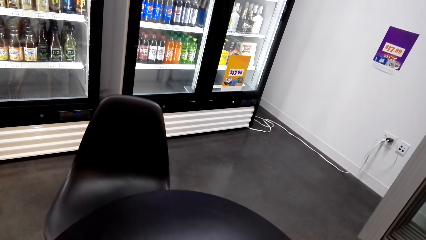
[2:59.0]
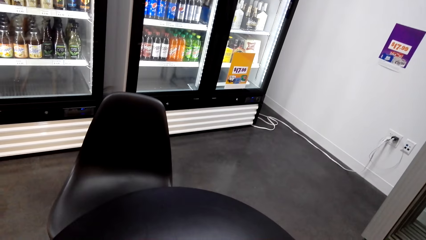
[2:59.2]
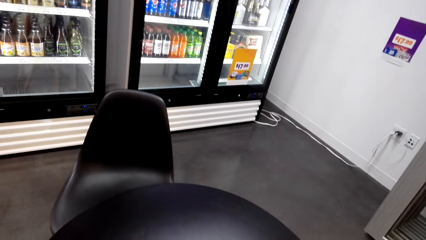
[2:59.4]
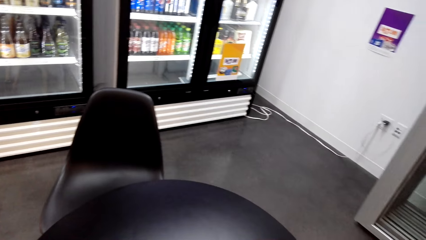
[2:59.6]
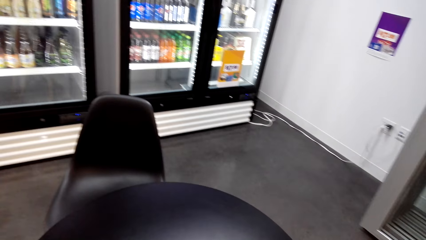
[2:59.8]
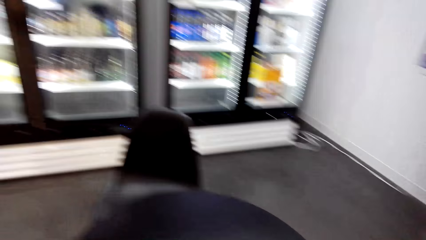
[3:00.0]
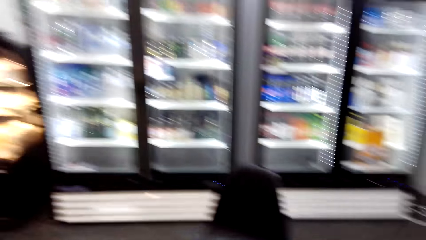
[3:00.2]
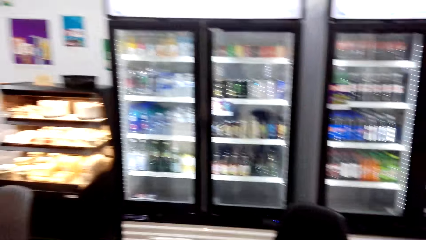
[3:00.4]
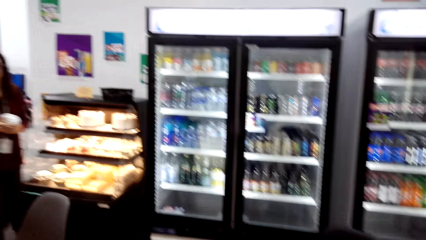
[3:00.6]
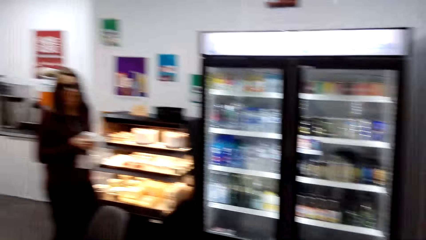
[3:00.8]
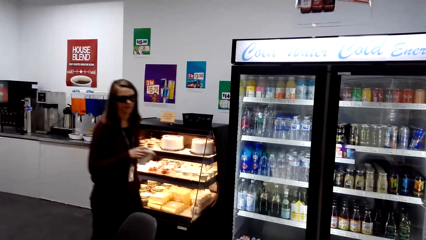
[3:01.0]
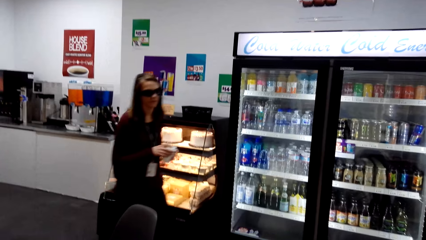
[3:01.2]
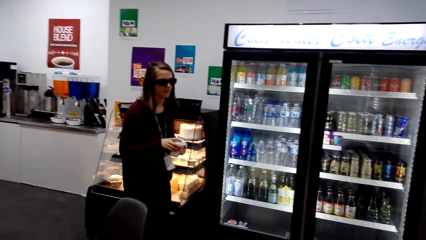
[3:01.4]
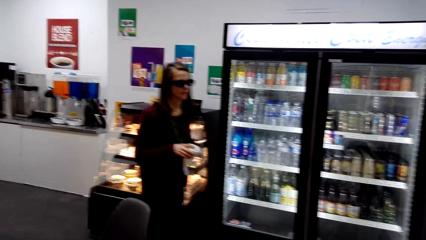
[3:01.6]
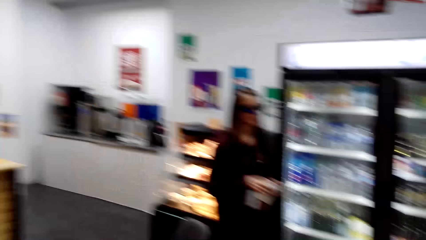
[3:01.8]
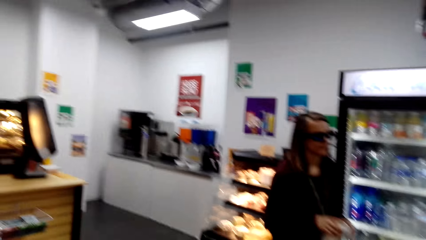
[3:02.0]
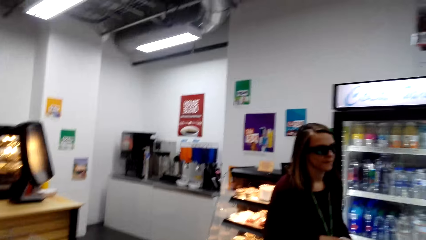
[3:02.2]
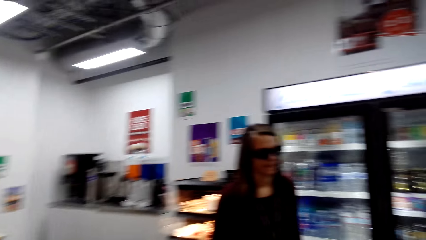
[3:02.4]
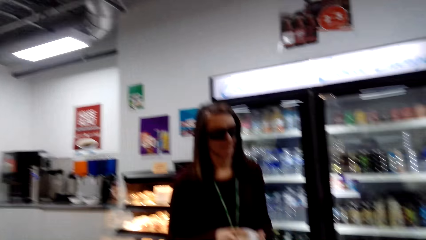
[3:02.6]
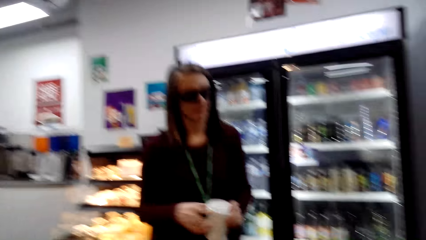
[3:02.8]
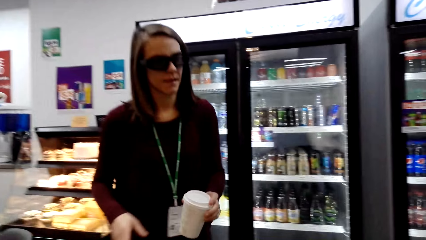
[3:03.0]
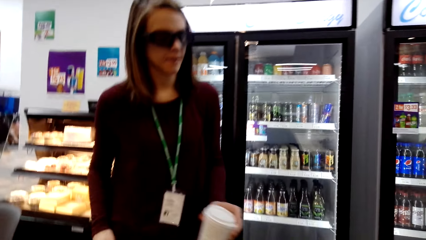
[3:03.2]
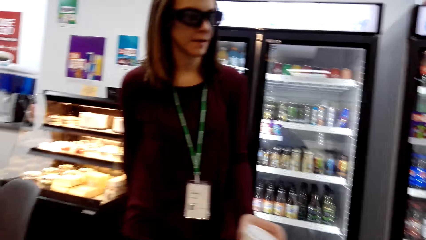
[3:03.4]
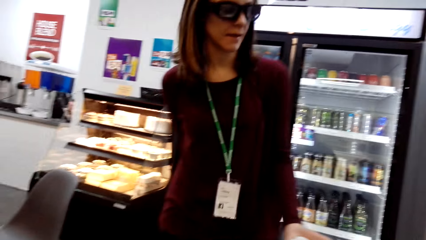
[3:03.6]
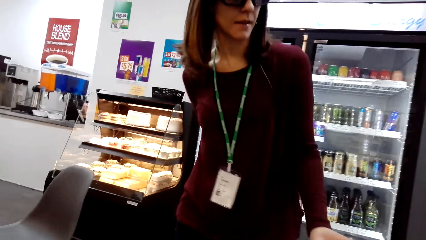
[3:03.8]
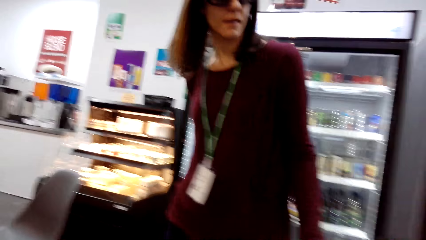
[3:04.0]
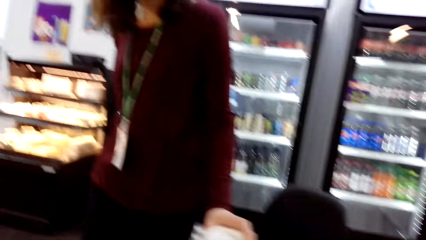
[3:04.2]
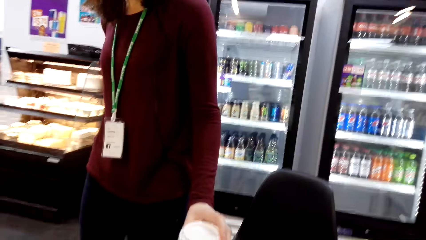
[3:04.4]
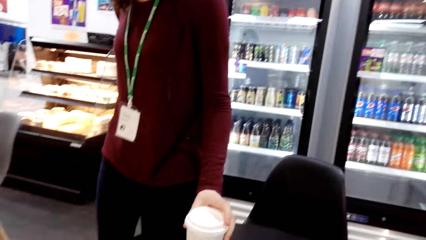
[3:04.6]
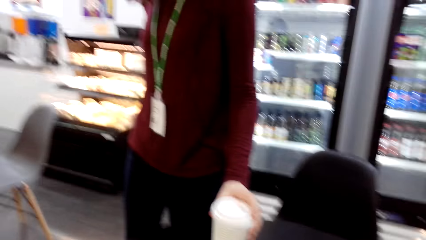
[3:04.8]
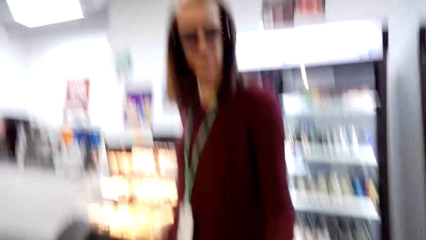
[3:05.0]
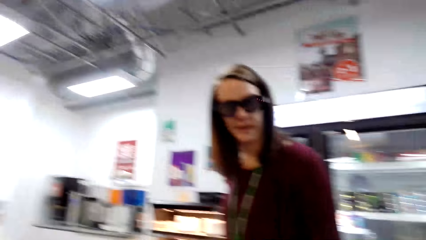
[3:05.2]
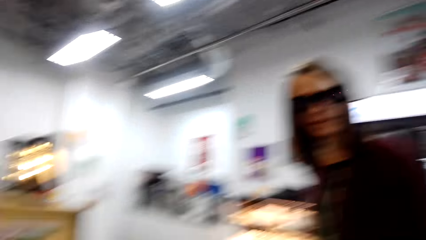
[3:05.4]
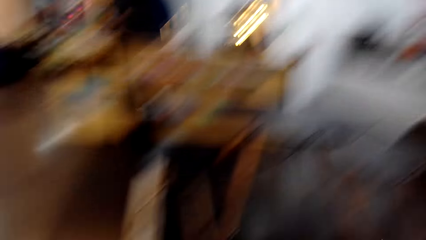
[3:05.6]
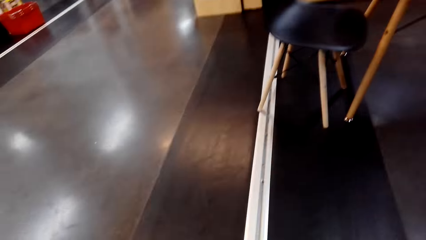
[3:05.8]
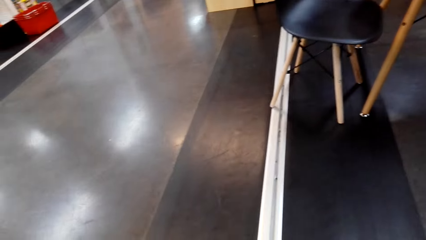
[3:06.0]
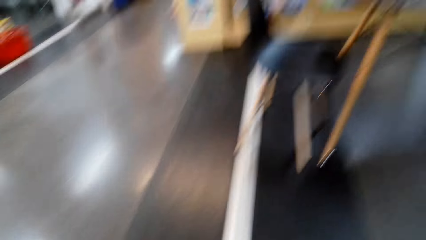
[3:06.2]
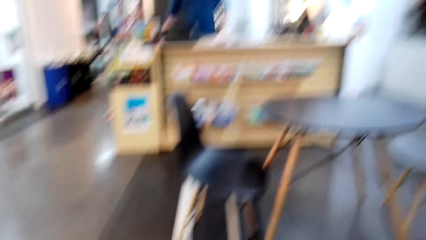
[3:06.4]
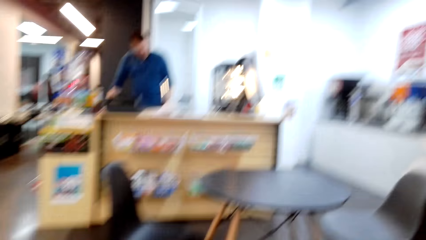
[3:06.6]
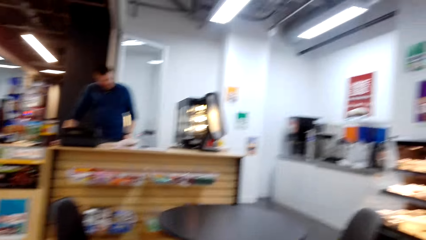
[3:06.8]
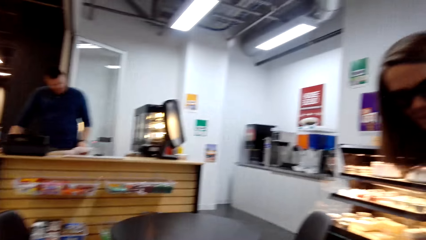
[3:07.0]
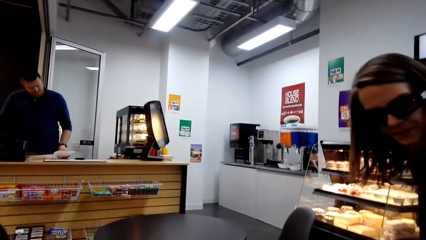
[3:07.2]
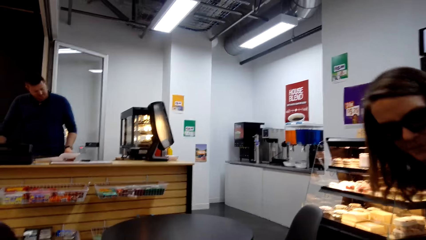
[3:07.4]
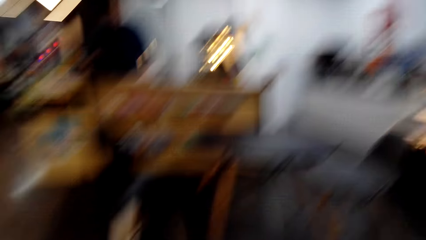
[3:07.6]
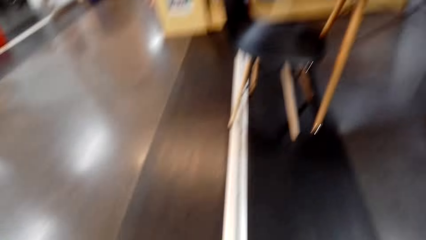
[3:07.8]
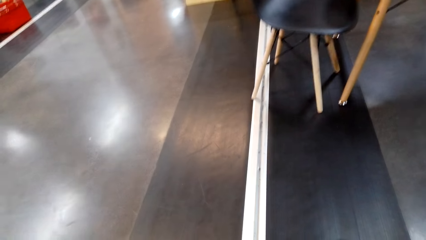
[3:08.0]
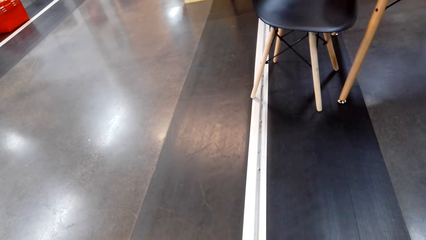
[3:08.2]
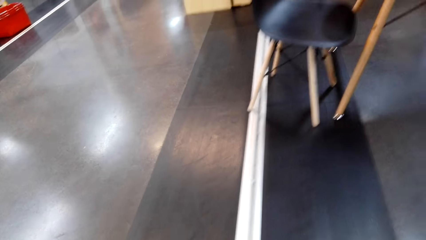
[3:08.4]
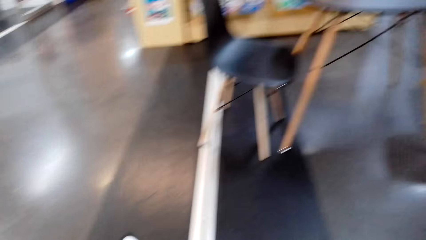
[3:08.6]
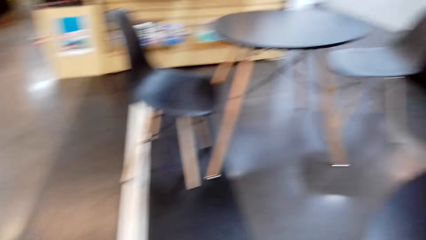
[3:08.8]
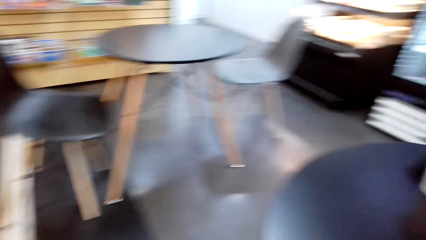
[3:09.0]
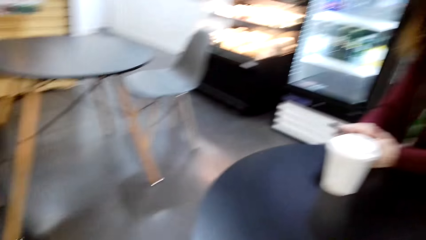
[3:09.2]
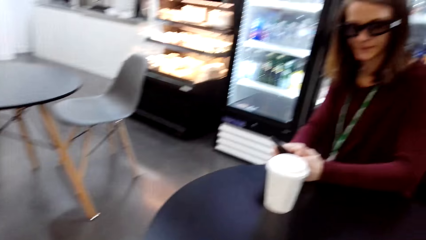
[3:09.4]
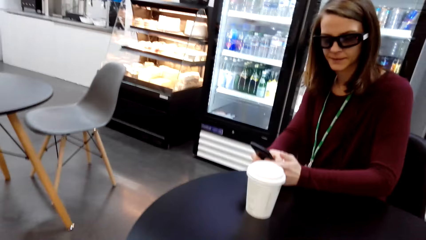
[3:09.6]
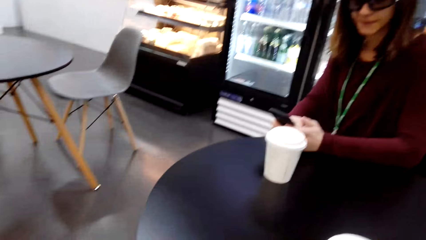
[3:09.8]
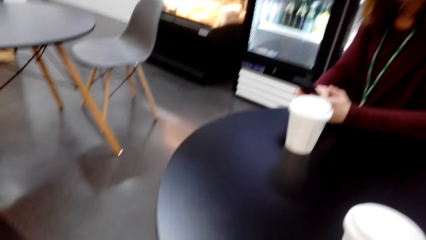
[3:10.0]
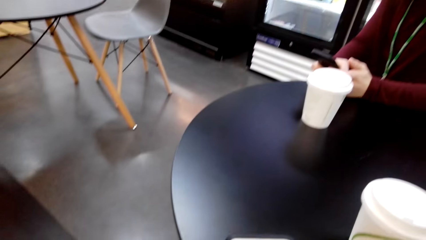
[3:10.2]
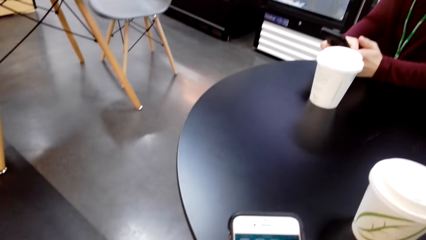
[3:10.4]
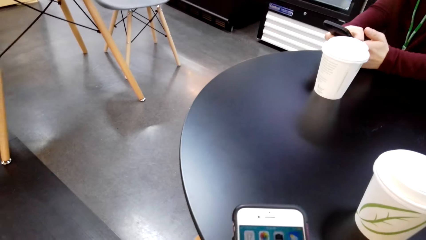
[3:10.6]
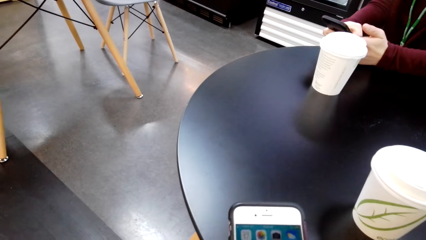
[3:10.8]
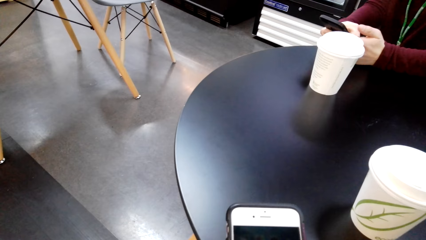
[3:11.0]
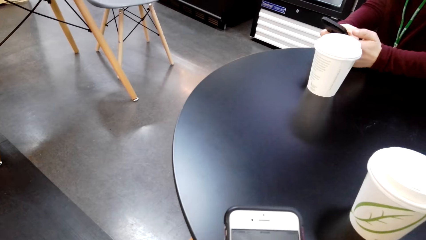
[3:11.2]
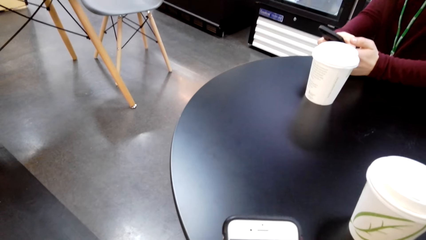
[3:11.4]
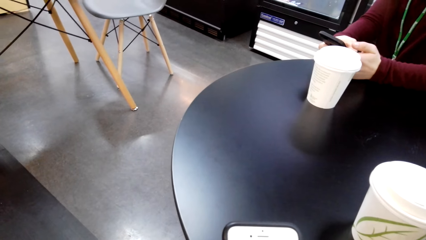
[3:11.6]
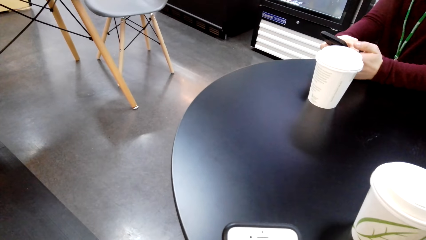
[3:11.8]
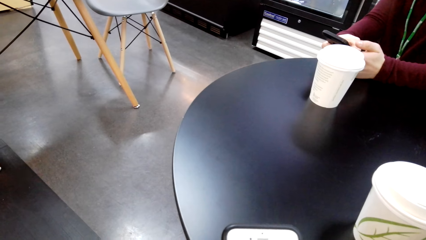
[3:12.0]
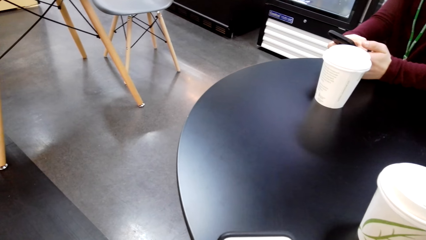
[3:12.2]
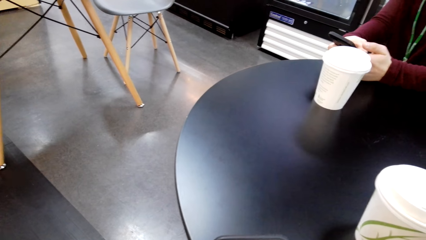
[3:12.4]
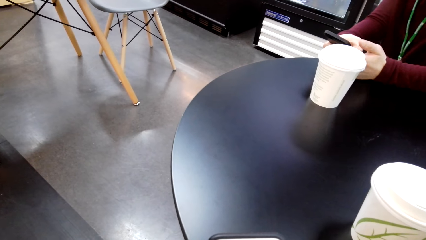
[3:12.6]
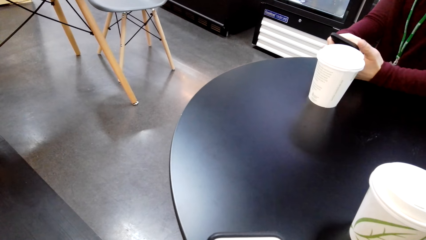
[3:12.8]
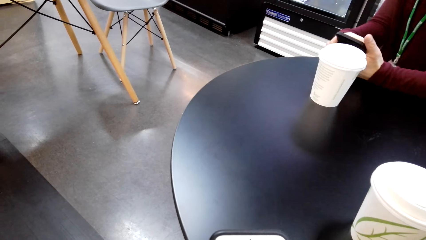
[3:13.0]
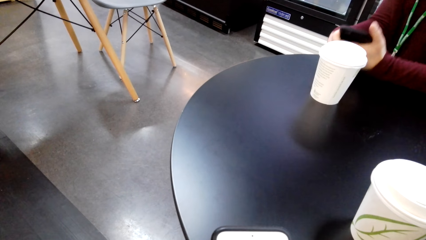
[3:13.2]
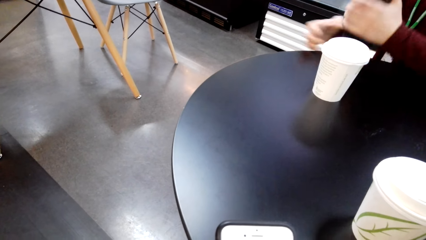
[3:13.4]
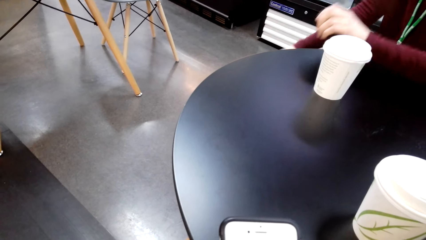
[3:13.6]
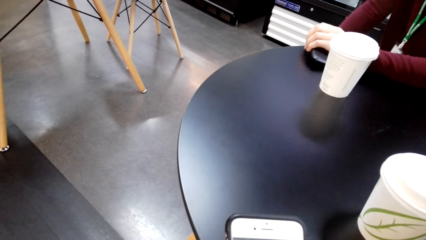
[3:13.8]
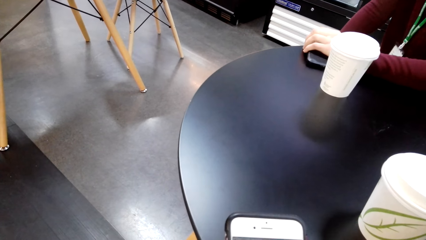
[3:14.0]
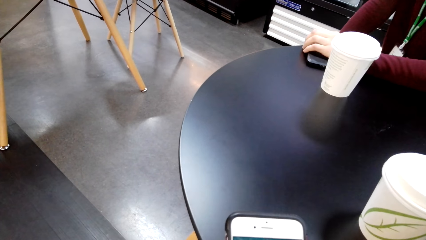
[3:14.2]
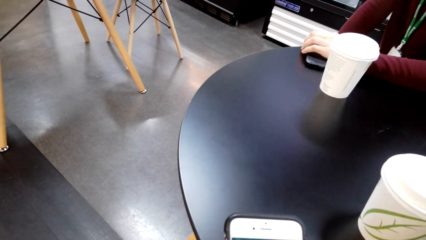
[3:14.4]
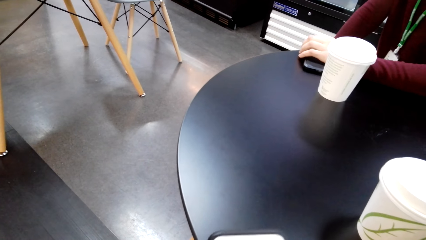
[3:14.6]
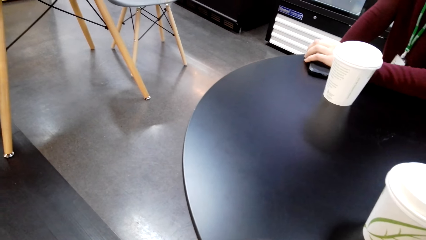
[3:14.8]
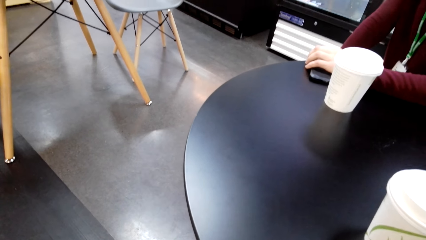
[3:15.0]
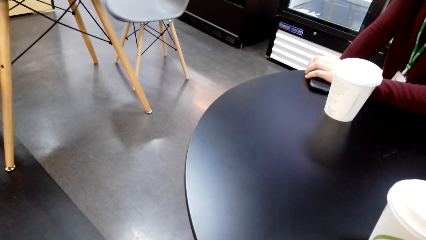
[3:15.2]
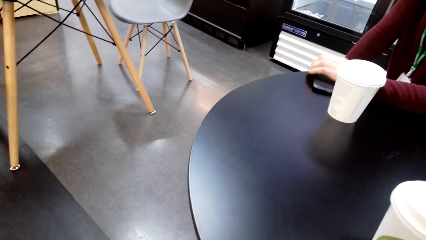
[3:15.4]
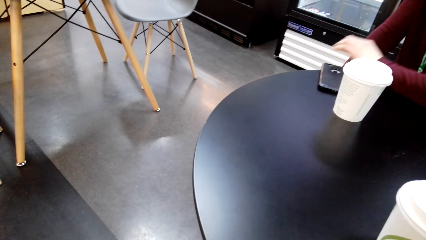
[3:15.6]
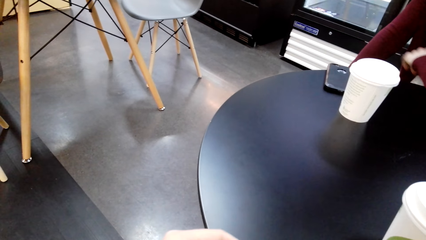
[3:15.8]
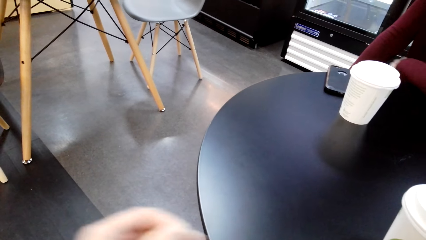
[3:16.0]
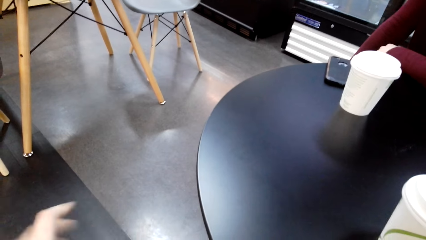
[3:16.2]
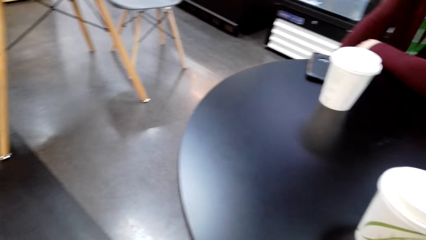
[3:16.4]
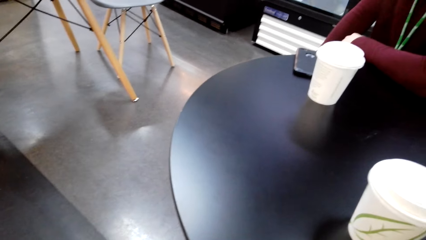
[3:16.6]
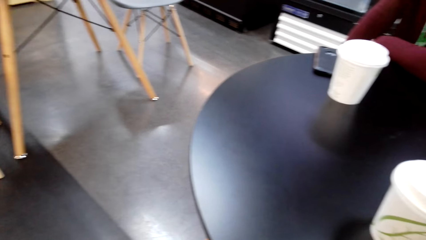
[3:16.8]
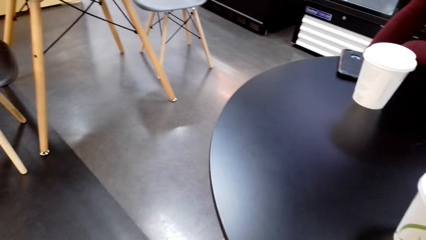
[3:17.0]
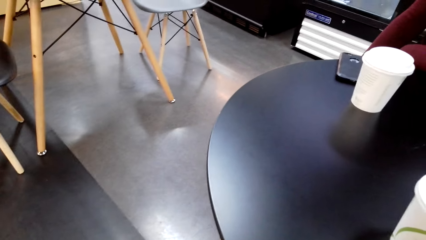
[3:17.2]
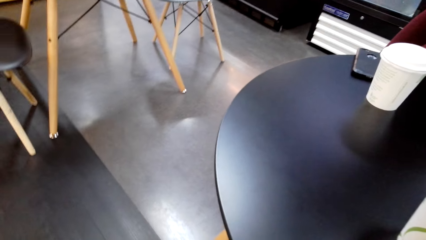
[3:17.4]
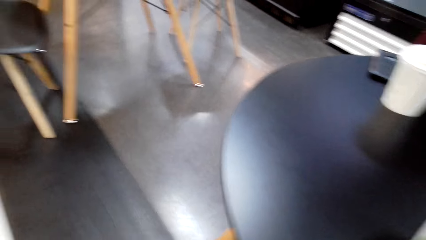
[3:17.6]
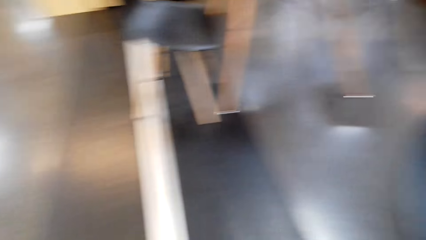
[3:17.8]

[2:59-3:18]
The lady walks towards. The lady puts coffee on the table. The lady sits on a chair. The lady browses the mobile phone. The camera wearer browses a mobile phone. The lady puts the phone on the table.
